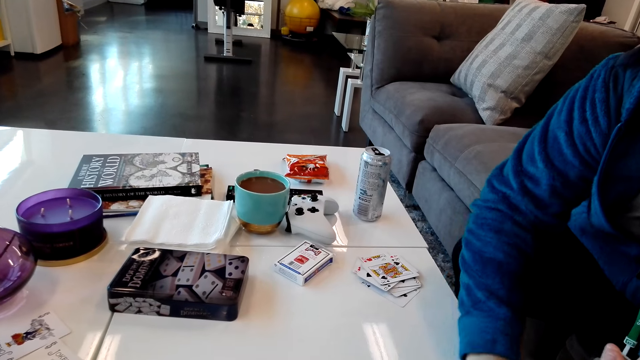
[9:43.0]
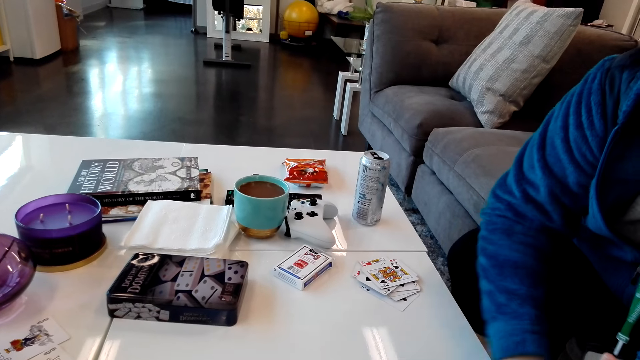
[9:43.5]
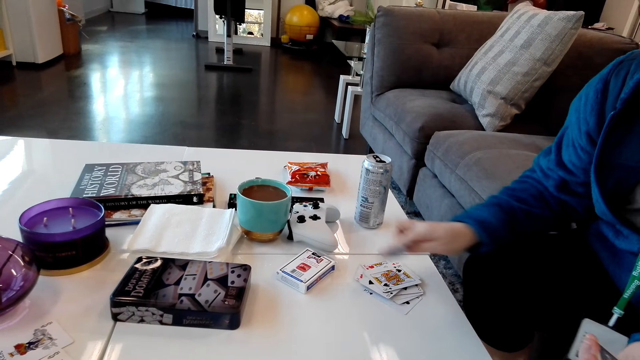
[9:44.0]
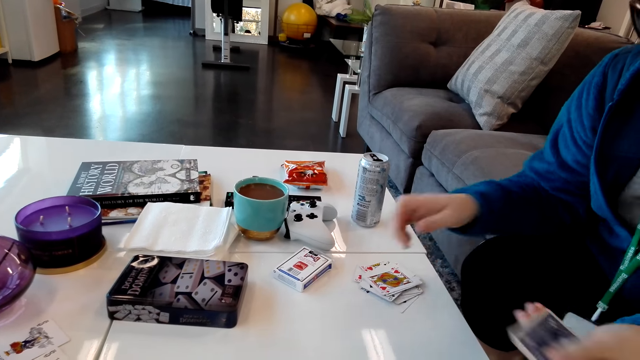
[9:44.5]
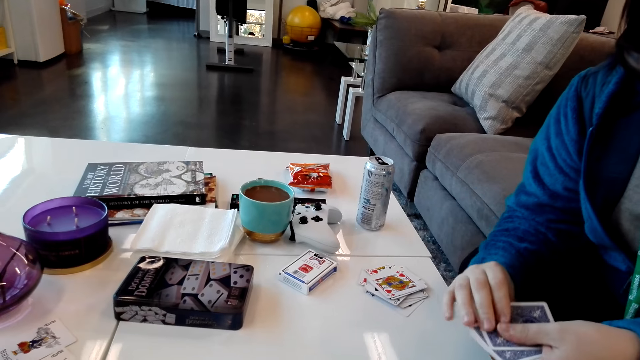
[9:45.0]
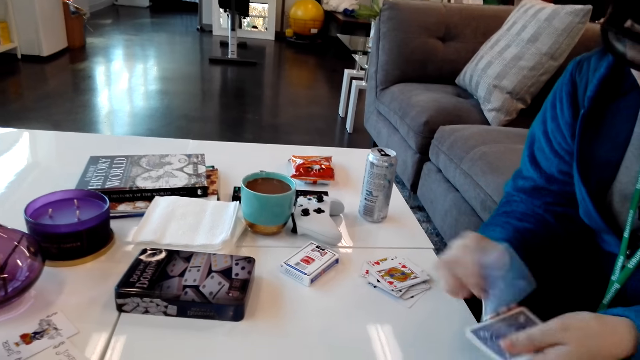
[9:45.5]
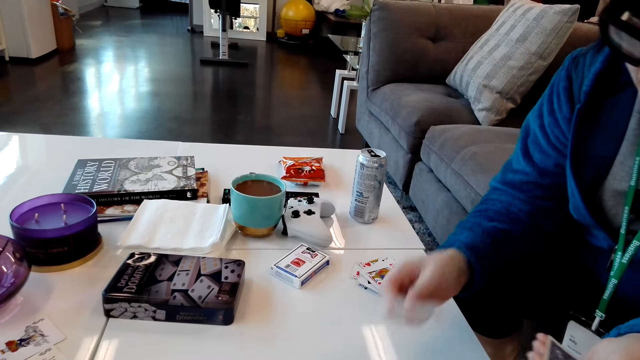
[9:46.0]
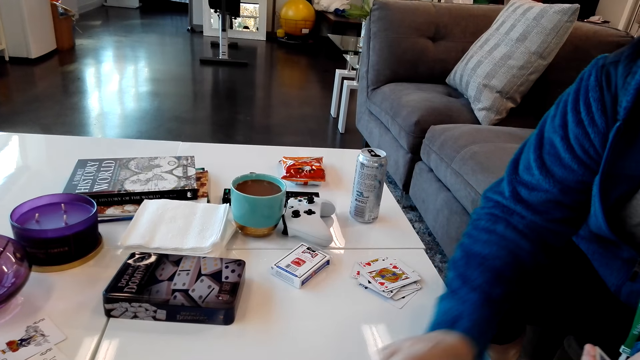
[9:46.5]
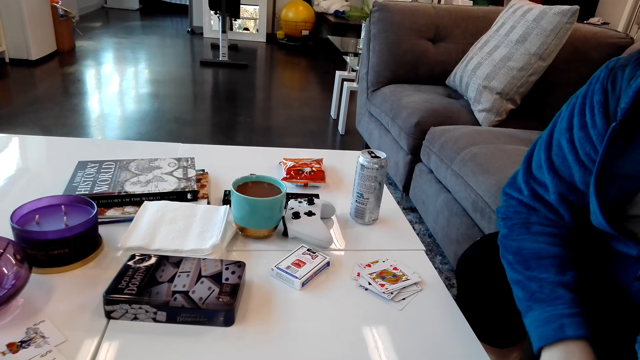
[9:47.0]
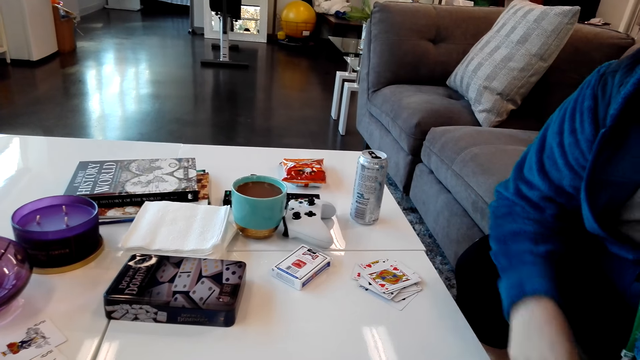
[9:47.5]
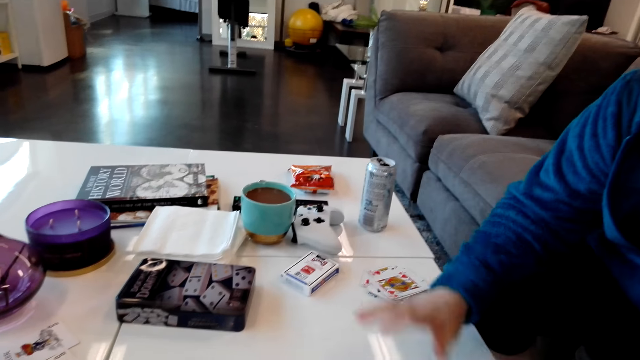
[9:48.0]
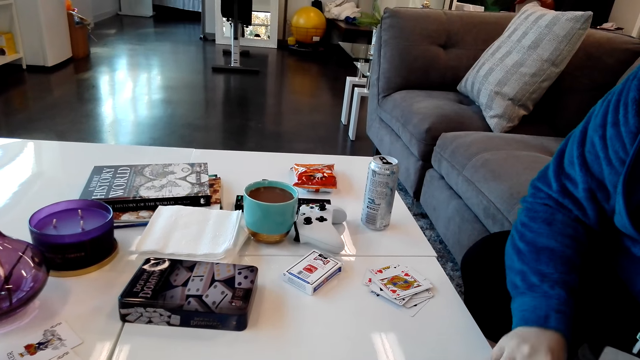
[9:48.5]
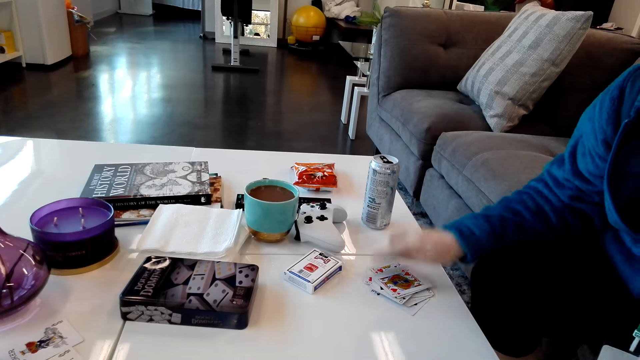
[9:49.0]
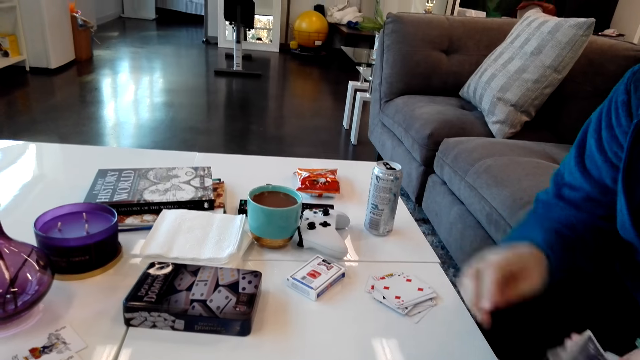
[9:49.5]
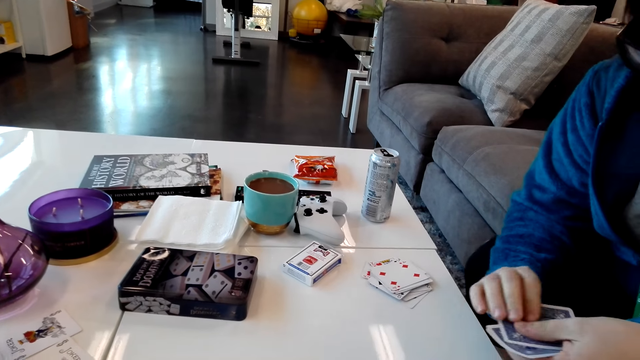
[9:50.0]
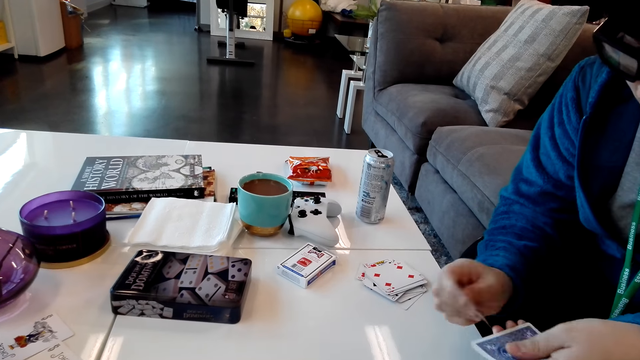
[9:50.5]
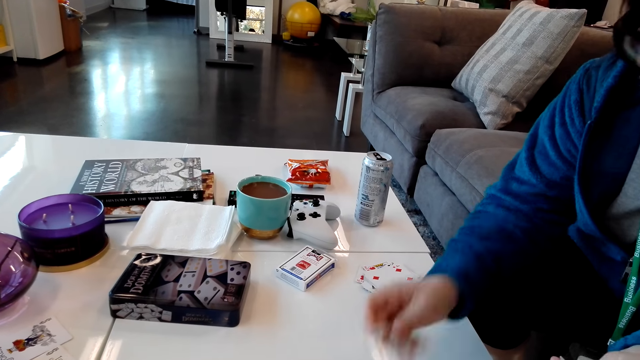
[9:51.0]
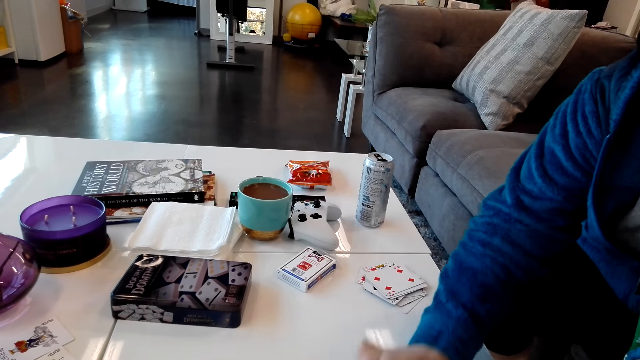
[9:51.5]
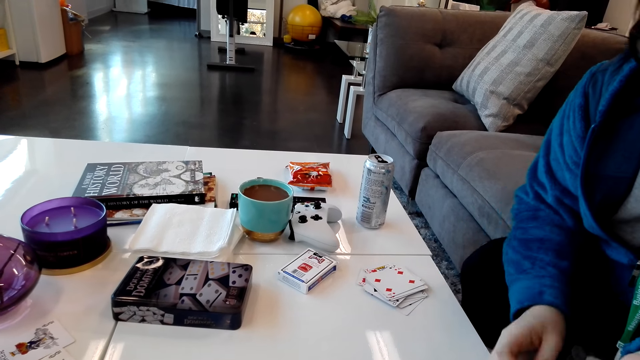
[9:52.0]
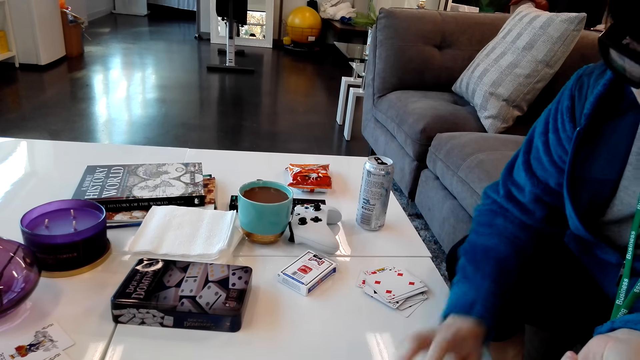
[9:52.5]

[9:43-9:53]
A man picks cards from the table and puts the cards aside. The man puts a card on the table. The man picks cards from the table and puts the cards aside. The man puts a card on the table.

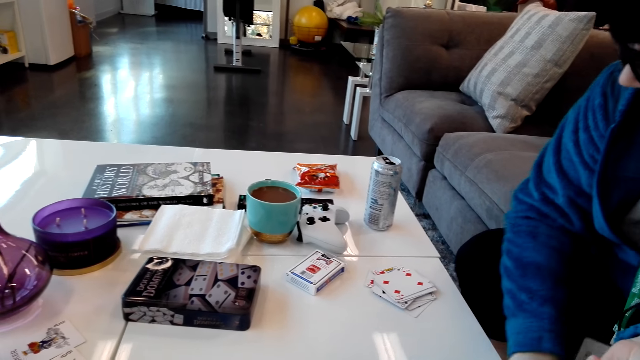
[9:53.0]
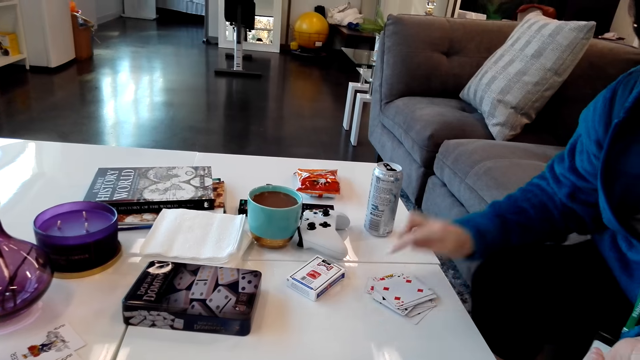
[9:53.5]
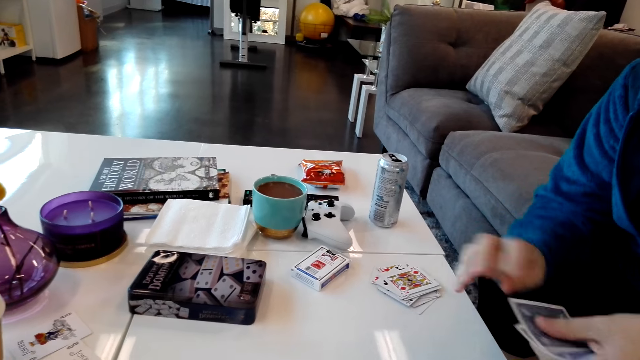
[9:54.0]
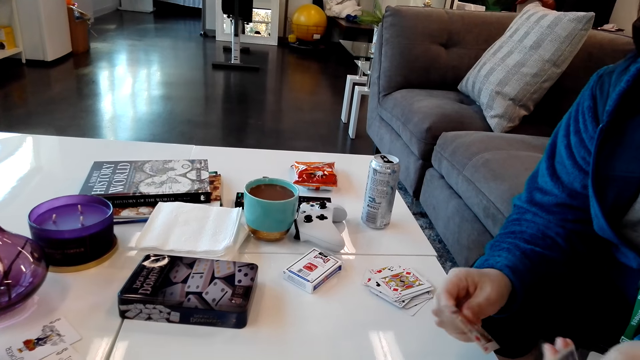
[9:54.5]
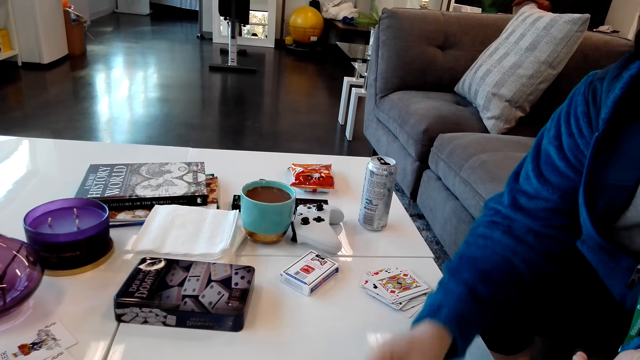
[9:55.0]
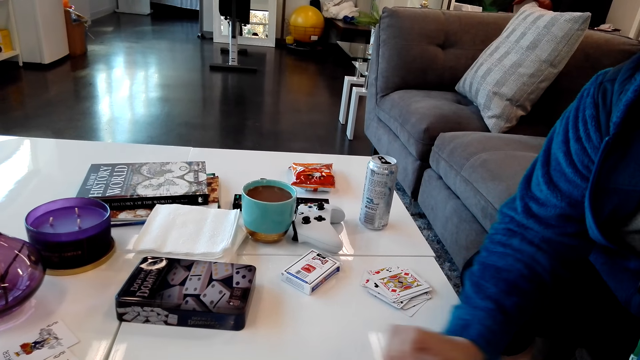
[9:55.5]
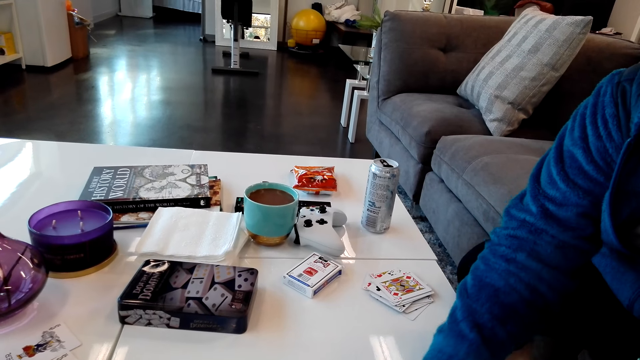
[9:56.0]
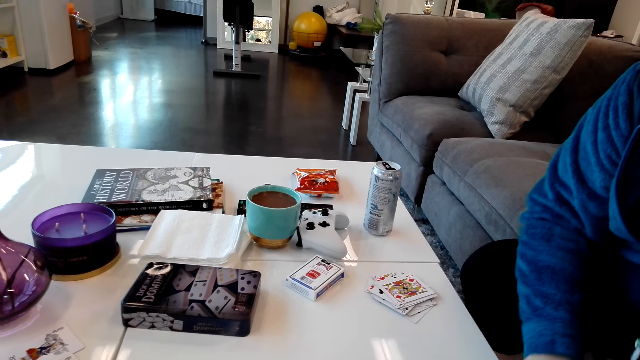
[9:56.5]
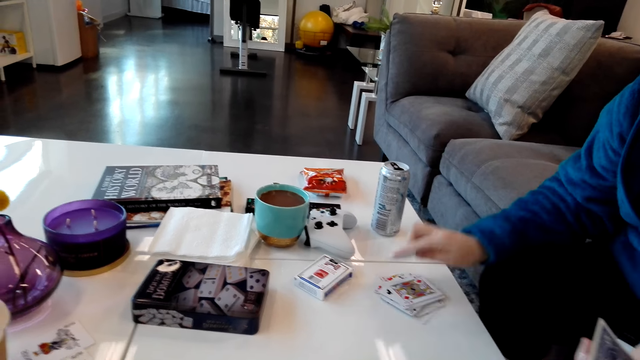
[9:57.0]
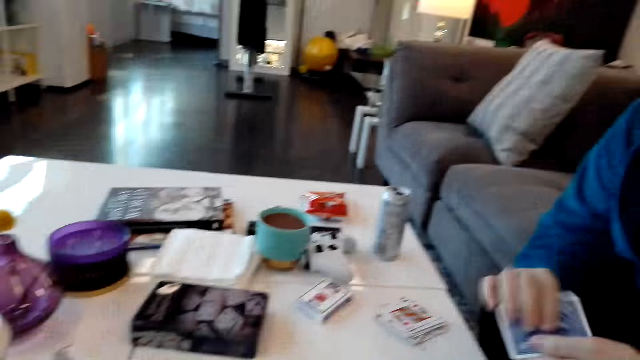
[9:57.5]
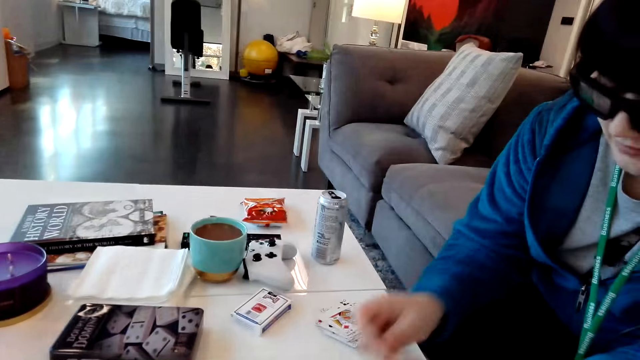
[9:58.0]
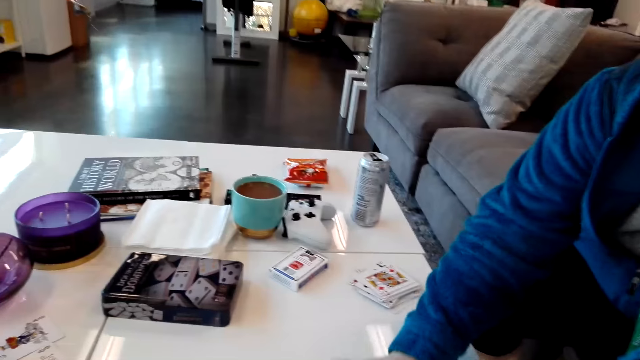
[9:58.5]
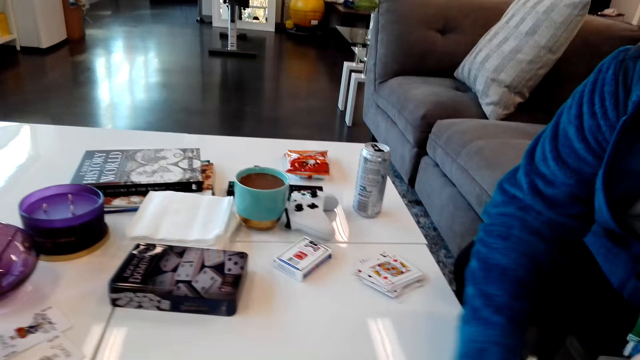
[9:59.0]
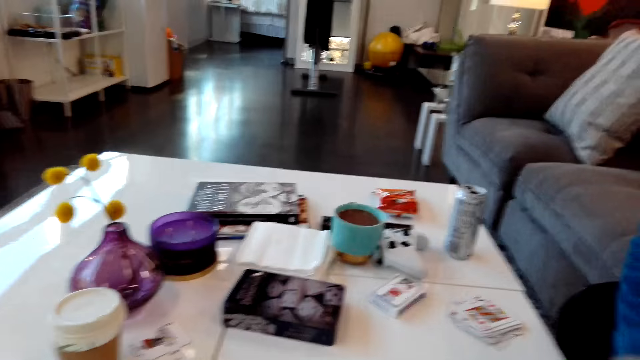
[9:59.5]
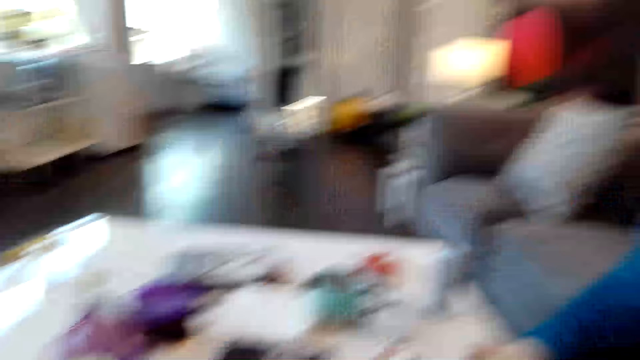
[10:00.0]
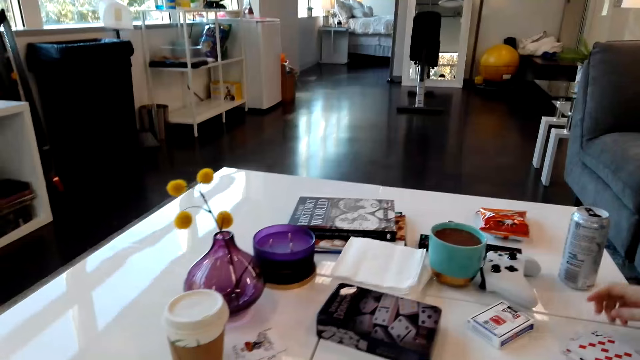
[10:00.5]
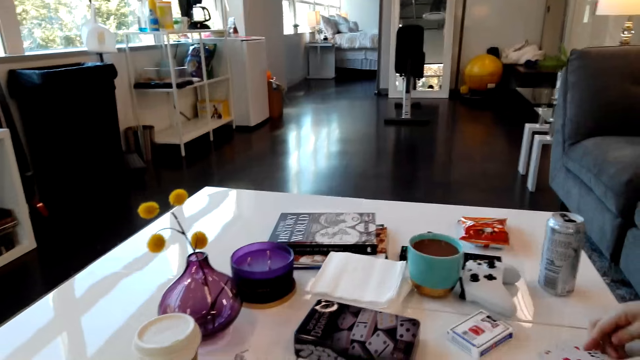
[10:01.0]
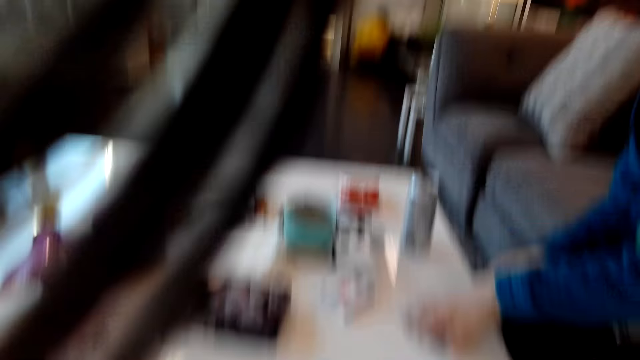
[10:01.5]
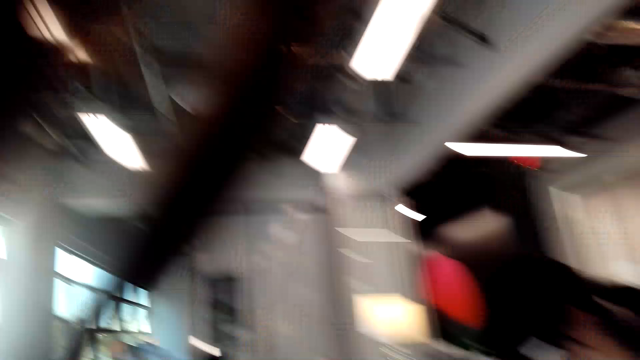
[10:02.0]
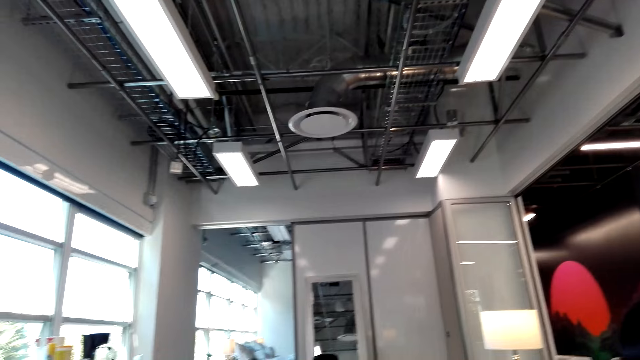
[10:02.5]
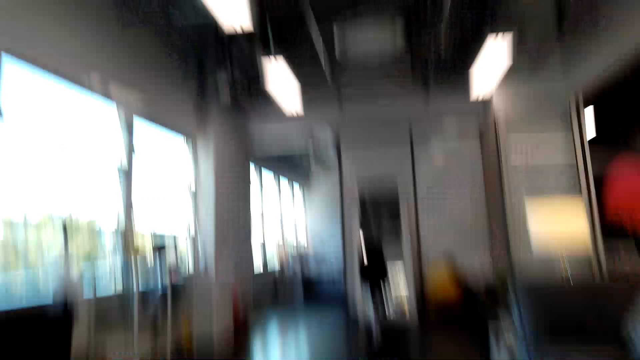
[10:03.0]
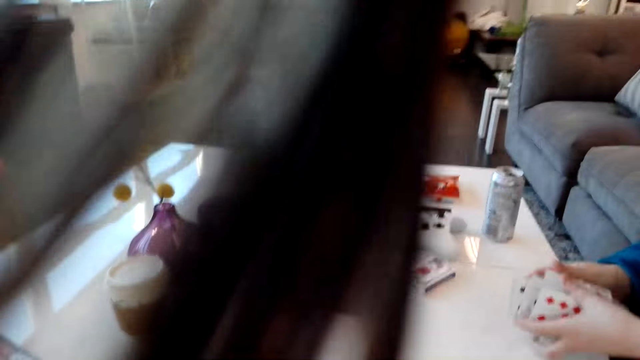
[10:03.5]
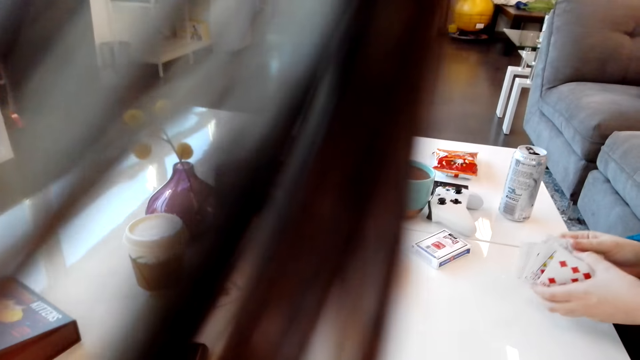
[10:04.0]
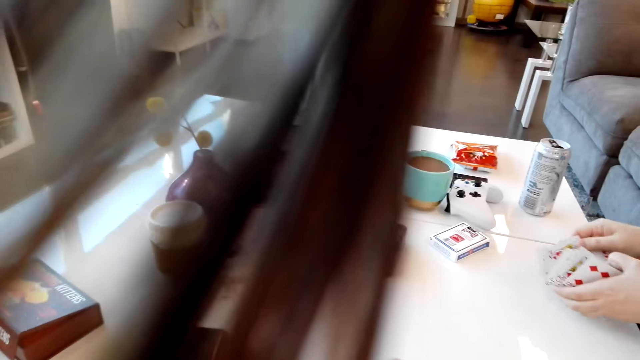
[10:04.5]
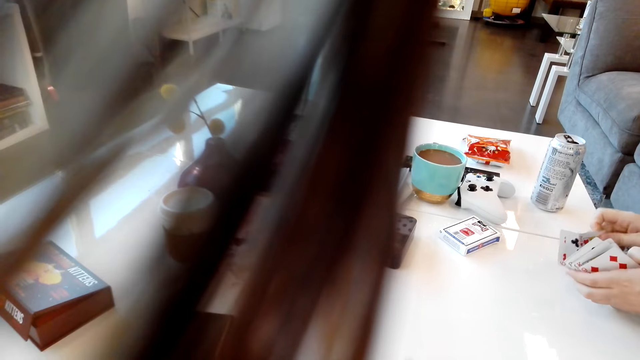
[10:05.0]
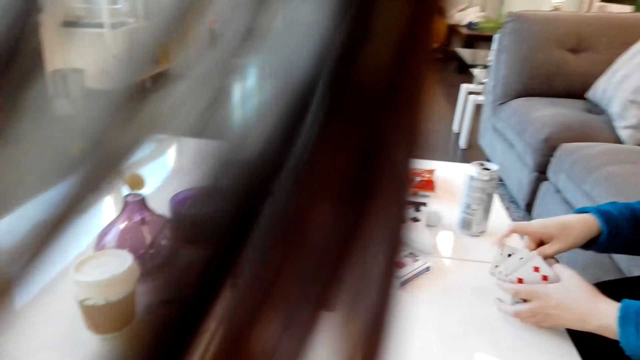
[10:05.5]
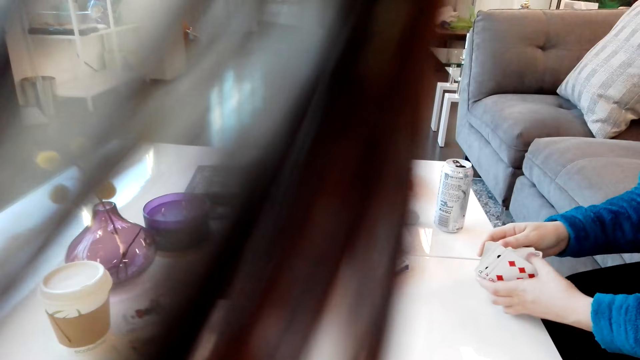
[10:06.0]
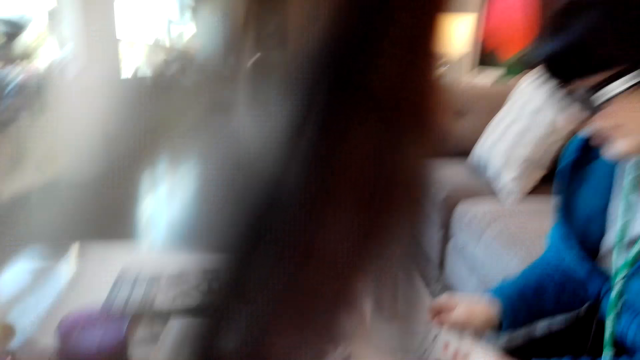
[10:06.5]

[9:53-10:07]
A man picks cards from the table and puts the cards aside. The man puts a card on the table. The man picks cards from the table and puts the cards aside. The man puts a card on the table. The man puts the cards aside. The man arranges the cards.
